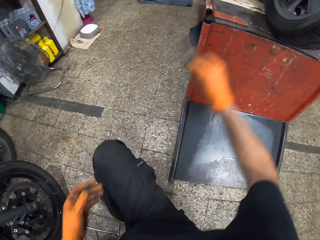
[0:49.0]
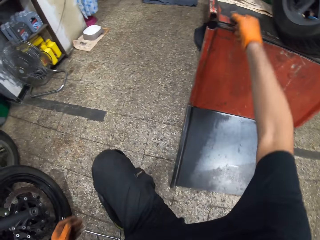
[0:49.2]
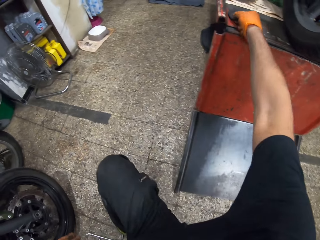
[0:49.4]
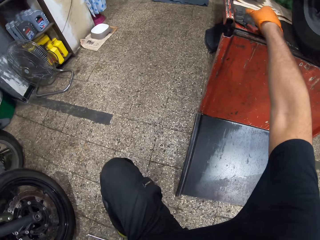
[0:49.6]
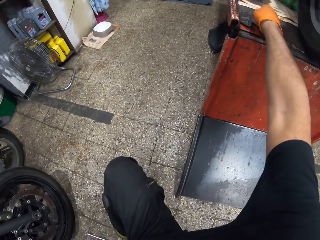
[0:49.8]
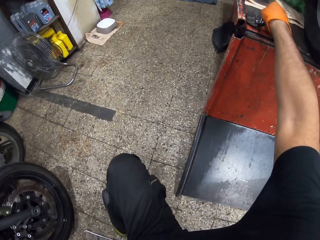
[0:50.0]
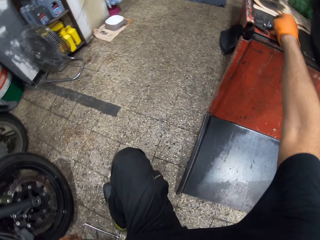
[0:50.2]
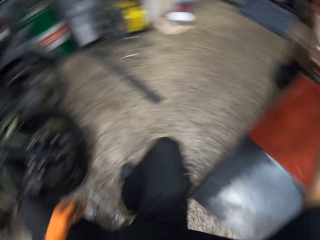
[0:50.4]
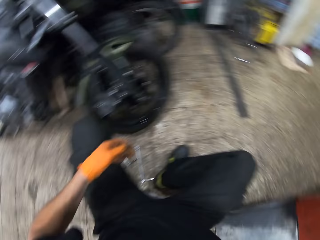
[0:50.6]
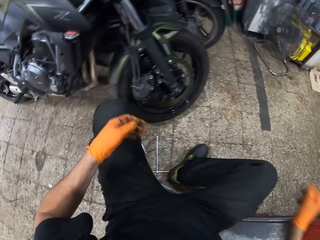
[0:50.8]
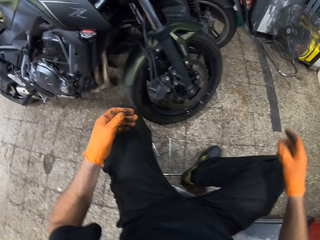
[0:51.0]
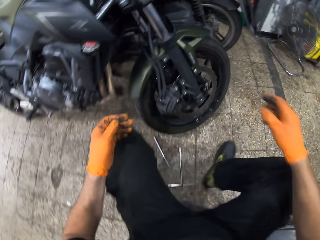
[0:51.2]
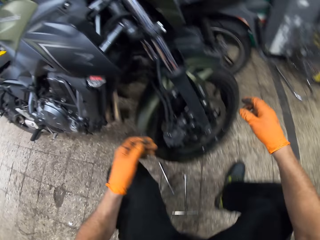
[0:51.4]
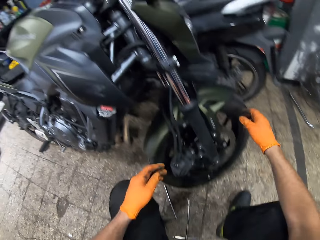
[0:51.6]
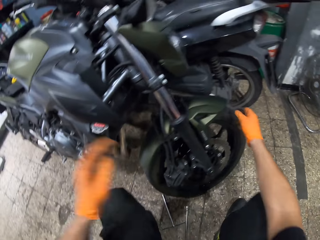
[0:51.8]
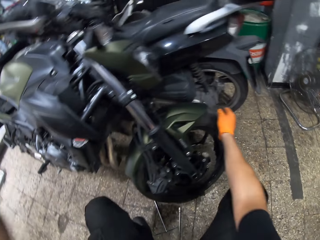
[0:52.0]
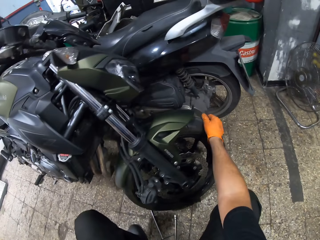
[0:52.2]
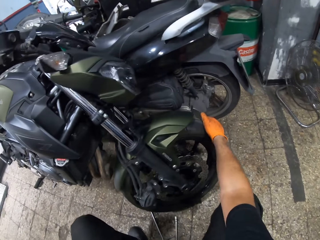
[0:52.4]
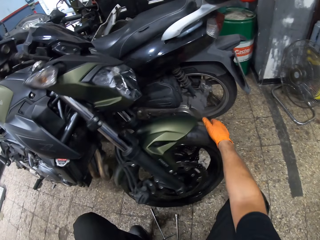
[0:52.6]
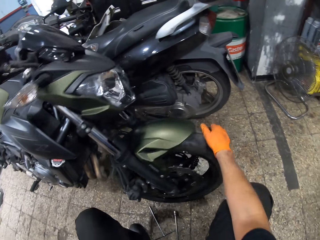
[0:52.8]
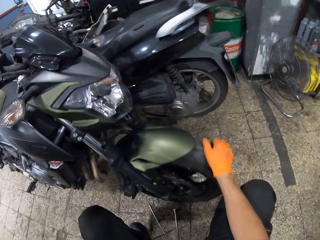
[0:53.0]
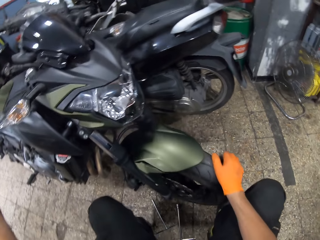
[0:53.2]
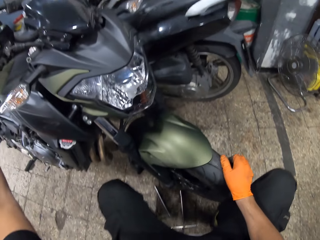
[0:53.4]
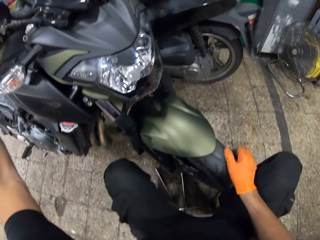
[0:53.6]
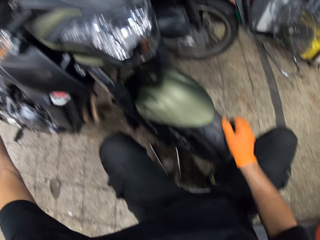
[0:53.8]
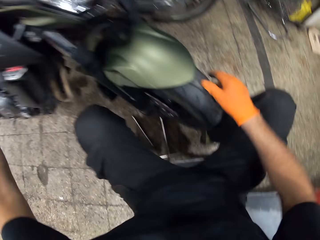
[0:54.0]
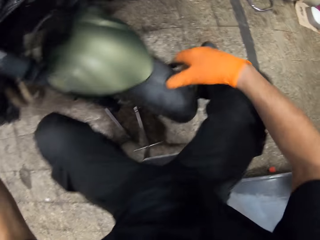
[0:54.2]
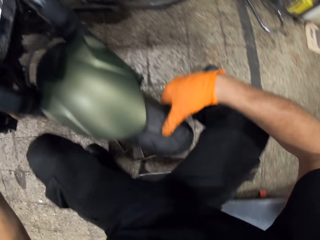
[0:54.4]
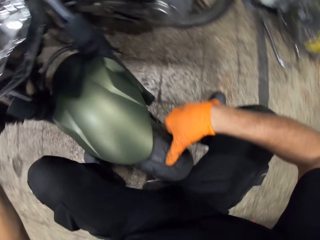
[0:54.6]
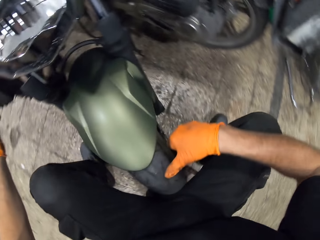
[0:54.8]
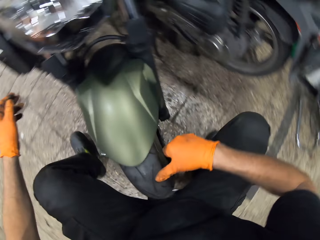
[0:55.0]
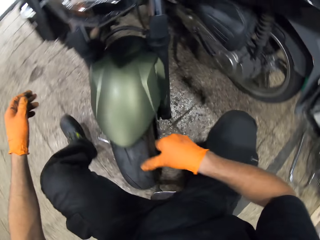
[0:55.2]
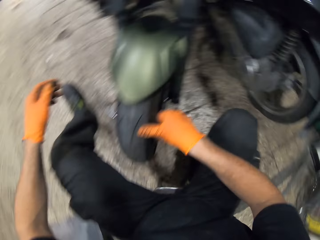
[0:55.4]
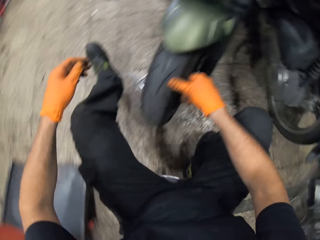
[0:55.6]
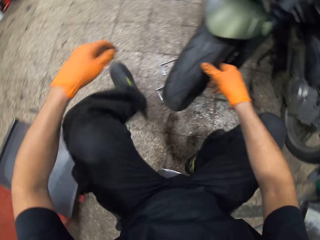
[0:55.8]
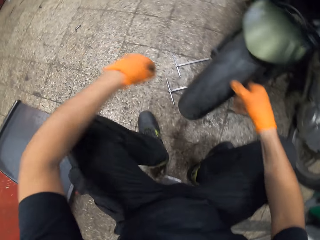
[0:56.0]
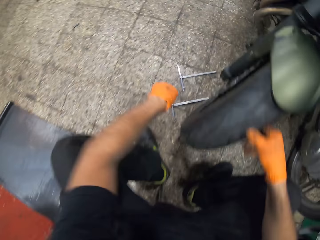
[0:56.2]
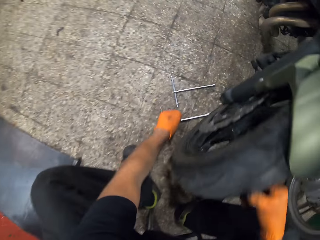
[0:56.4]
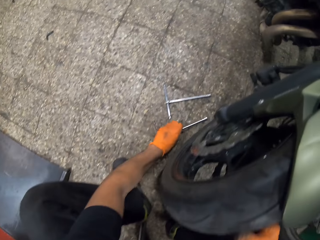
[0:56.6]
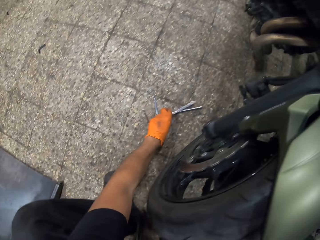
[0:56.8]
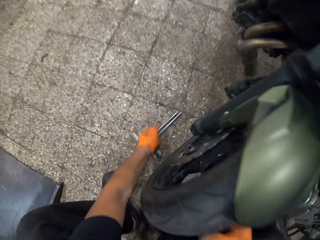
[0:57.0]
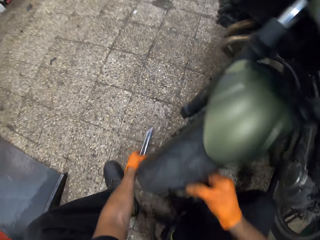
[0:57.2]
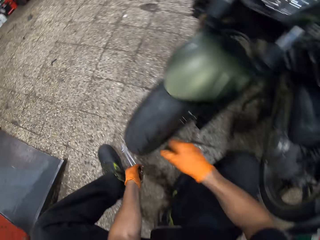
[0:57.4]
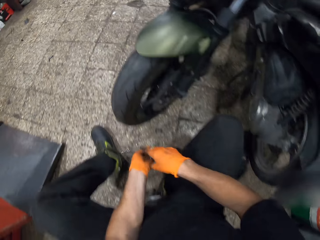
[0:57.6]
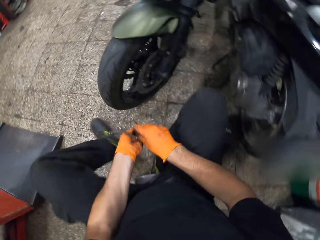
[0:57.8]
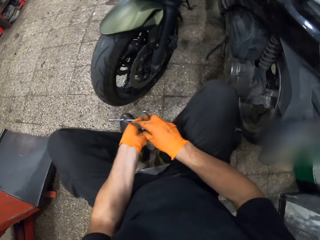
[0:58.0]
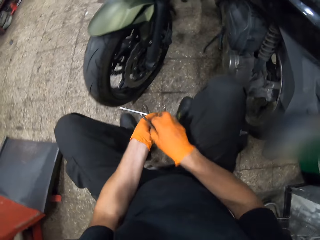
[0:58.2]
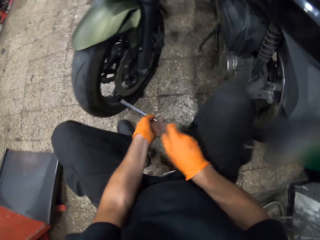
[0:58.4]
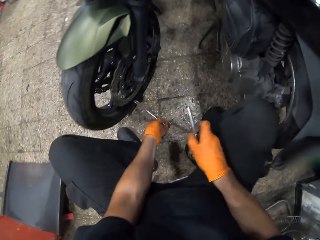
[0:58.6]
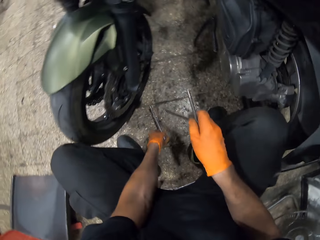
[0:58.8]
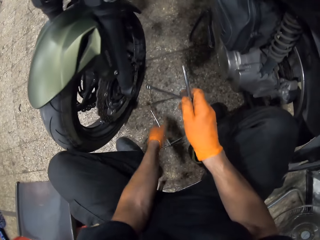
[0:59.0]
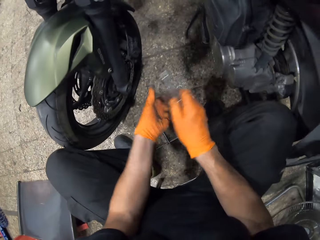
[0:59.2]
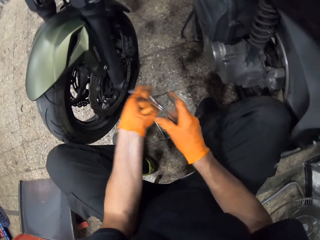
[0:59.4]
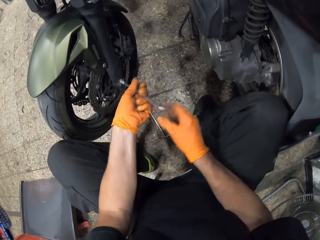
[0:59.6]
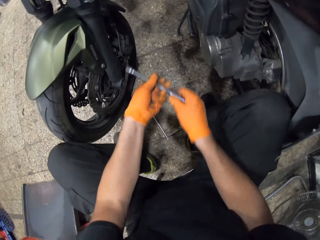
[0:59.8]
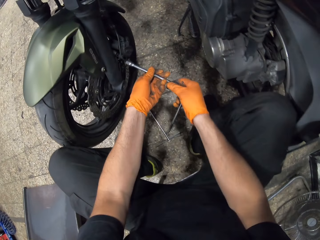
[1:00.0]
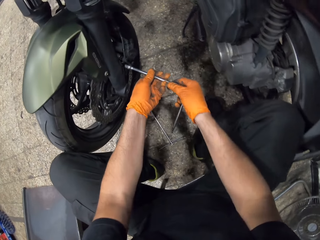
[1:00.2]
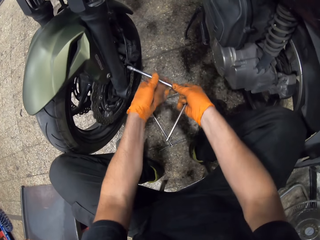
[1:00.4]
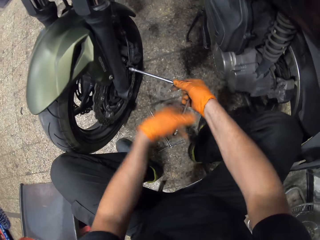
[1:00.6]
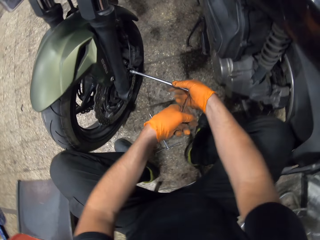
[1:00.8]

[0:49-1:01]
The camera wearer drops the bolts and the brake pads on a metal bench with his right hand. He turns a motorcycle with his hands. He holds the front tire of the motorbike. He moves around the motorcycle. He picks up the two T hex keys from the ground with his left hand. He moves one of the T hex keys from his left hand to his right hand. He holds the spanner. He drops one T hex key on the ground with his left hand. He adjusts the T hex key in his hands. He unscrews some bolts on the wheel with the T hex key.

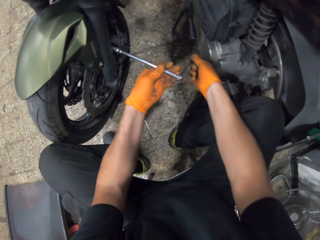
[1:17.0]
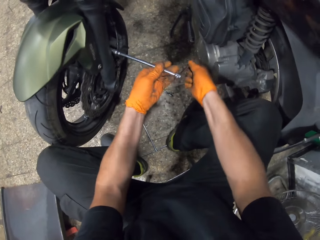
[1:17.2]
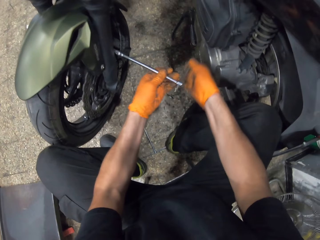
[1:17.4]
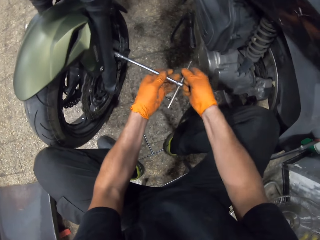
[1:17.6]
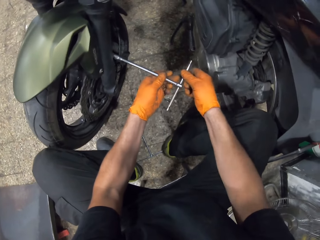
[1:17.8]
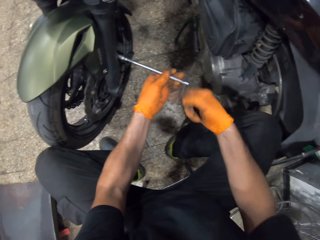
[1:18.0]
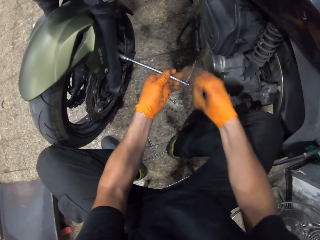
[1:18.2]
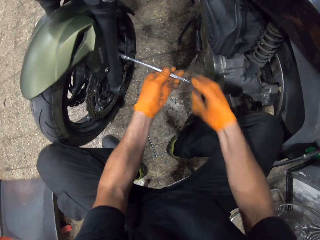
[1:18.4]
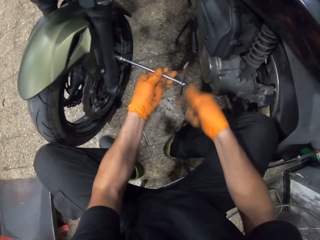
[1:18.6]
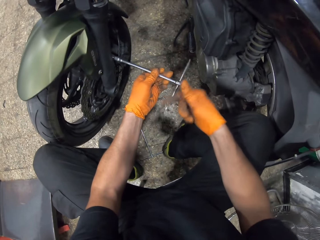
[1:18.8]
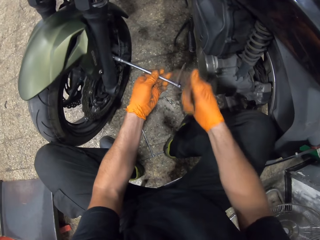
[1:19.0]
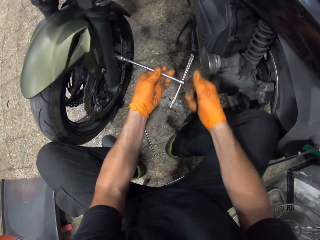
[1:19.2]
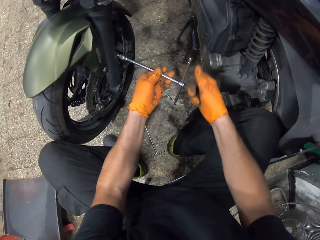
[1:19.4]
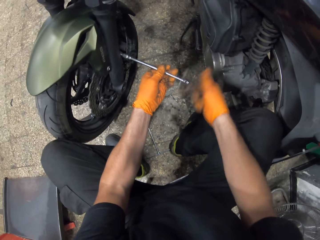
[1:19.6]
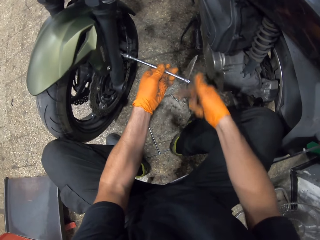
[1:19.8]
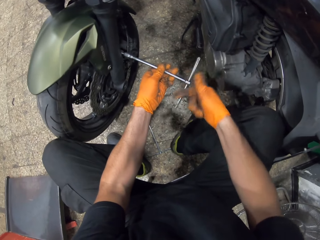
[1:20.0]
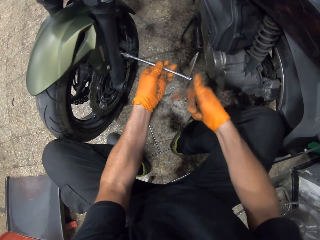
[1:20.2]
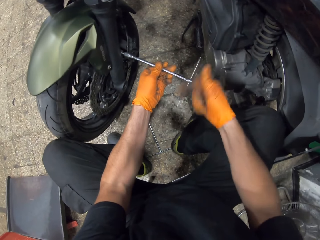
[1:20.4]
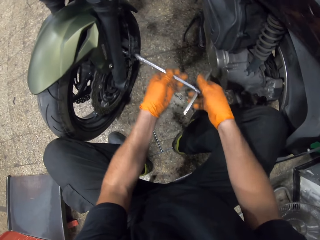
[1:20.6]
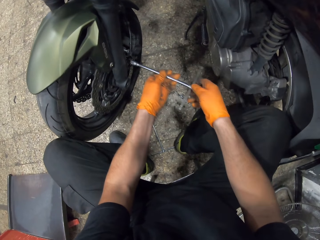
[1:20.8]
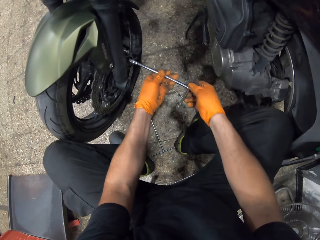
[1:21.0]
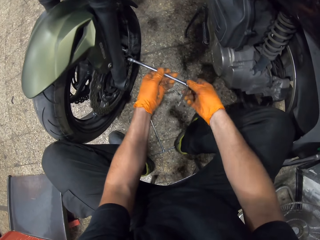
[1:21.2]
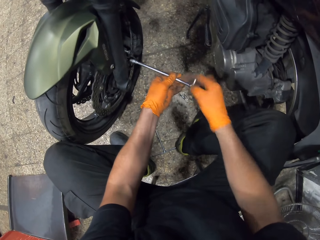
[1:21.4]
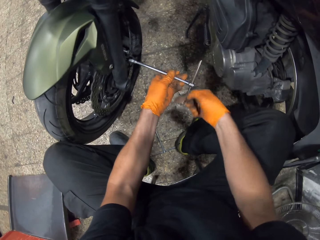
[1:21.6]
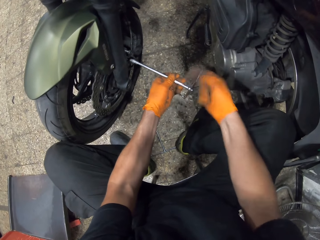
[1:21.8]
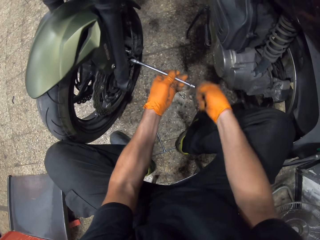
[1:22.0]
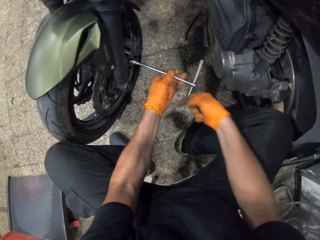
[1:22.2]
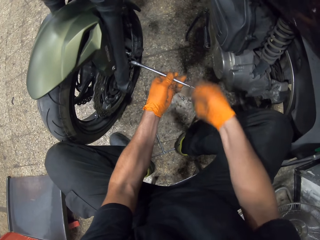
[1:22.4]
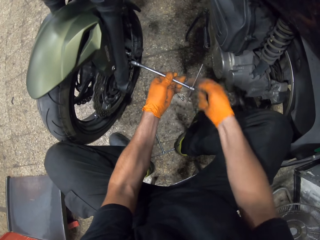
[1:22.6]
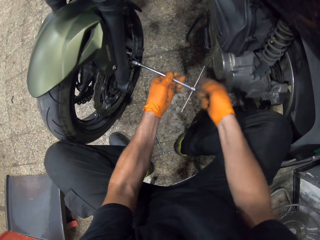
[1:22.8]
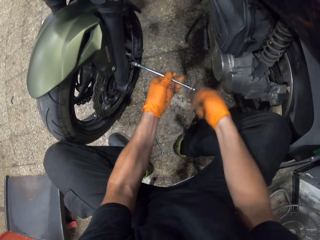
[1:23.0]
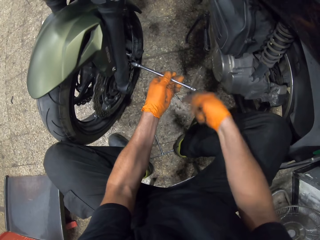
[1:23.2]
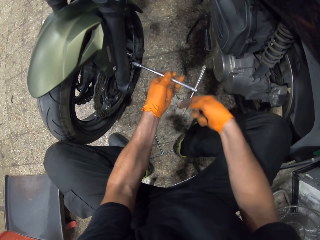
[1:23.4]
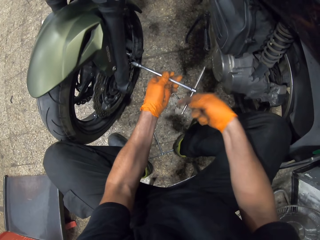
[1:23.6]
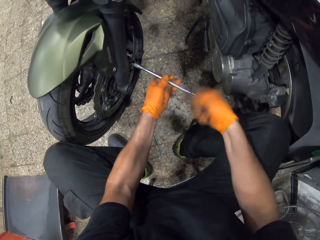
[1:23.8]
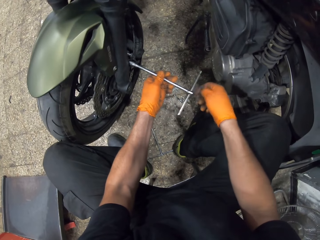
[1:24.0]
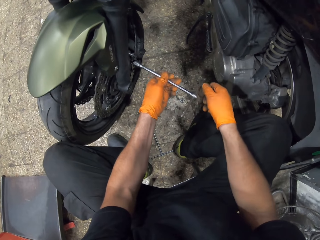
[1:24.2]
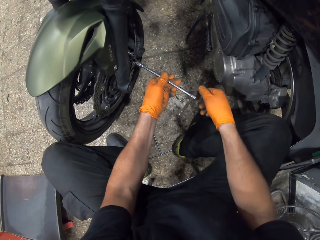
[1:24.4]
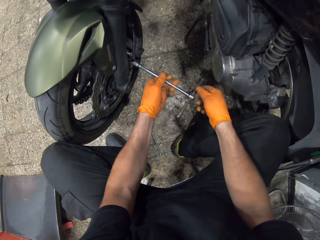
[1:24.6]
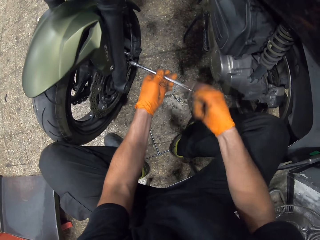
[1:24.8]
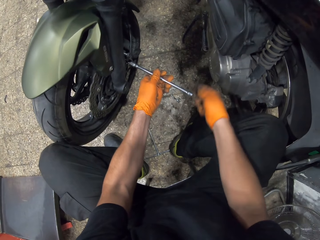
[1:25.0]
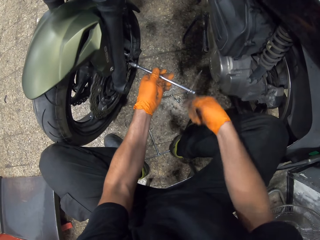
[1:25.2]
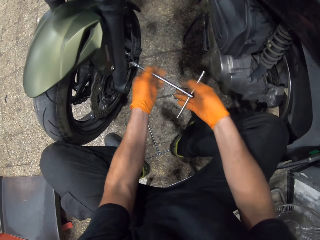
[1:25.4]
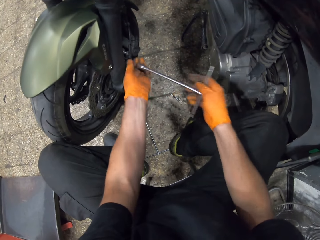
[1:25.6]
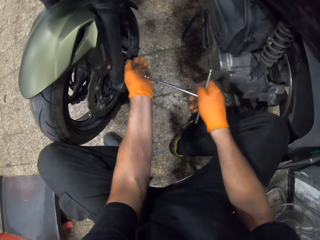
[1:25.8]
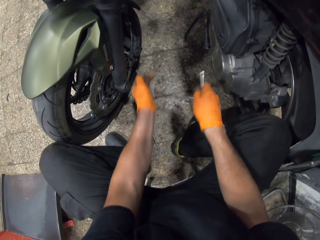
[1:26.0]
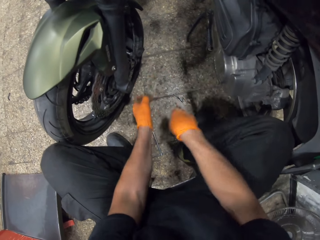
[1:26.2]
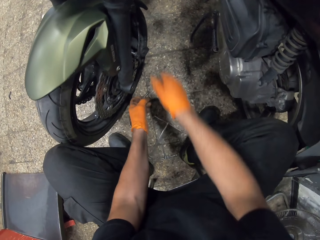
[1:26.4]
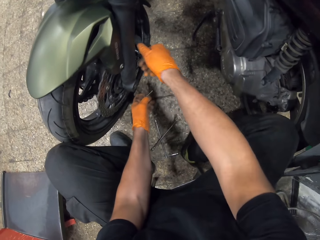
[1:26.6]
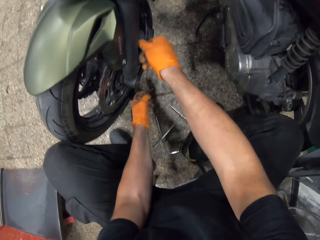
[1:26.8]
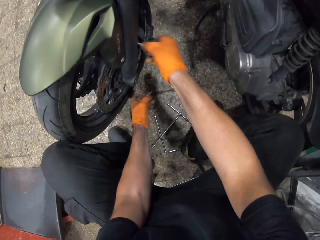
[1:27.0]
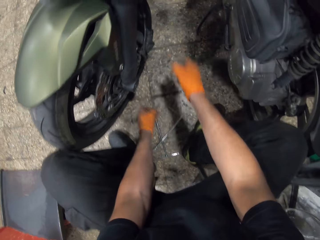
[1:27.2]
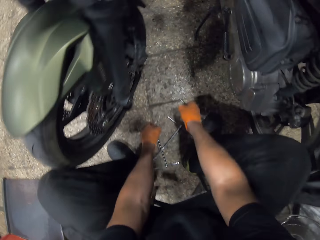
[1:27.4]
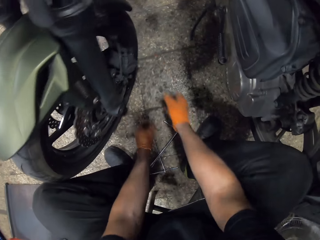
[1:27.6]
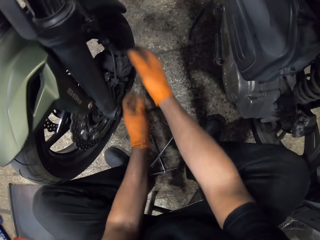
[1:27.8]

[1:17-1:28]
The camera wearer loosens the bolt. He loosens the bolt again. He removes the bolt from the wheel with his left hand. He drops the T hex key in his right hand on the floor. He removes the bolt from the wheel with his right hand. He drops the bolt in his right hand on the ground.
